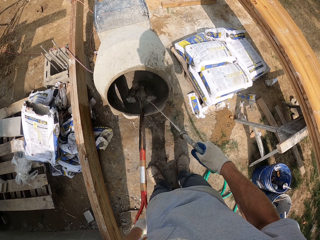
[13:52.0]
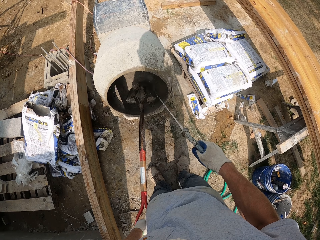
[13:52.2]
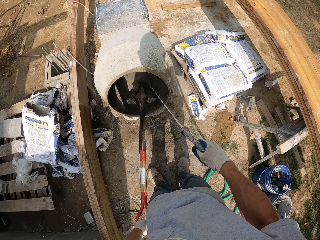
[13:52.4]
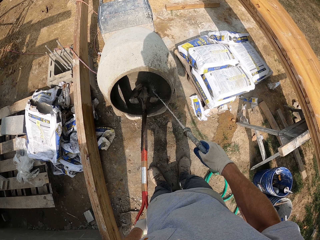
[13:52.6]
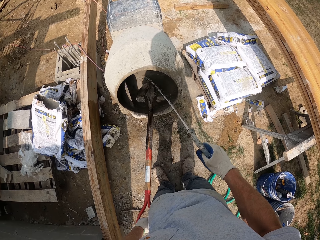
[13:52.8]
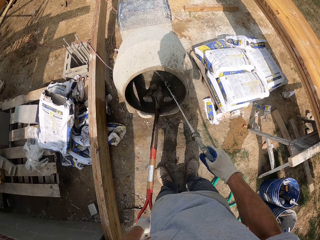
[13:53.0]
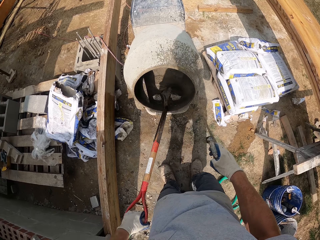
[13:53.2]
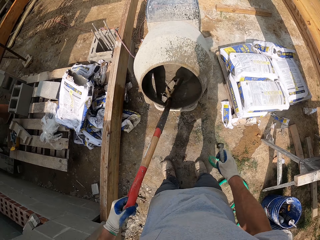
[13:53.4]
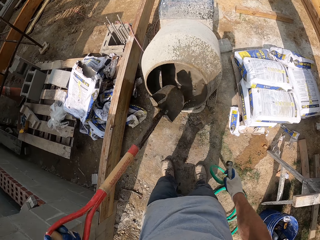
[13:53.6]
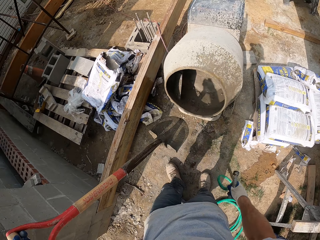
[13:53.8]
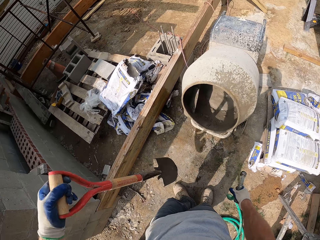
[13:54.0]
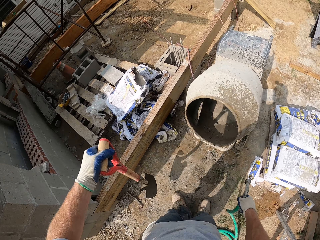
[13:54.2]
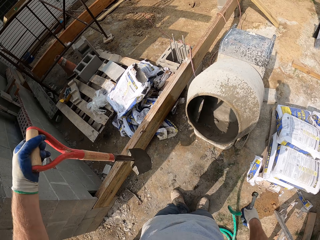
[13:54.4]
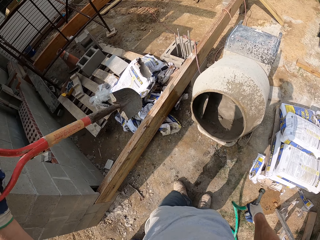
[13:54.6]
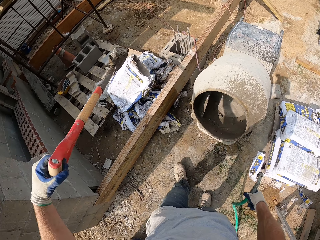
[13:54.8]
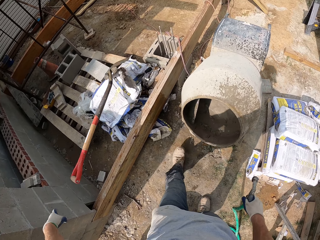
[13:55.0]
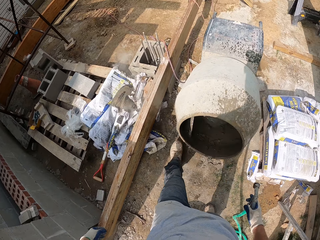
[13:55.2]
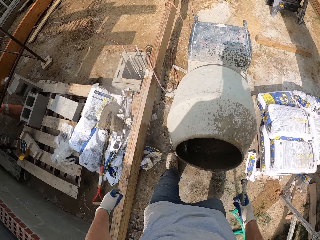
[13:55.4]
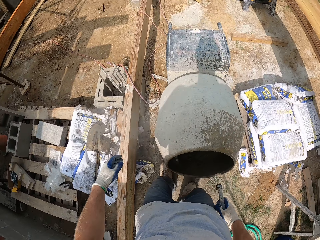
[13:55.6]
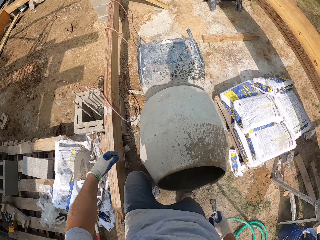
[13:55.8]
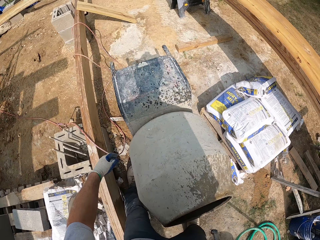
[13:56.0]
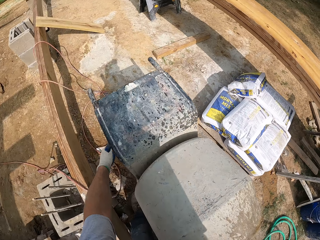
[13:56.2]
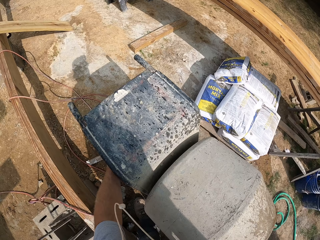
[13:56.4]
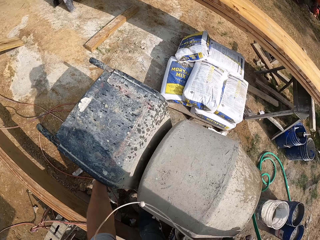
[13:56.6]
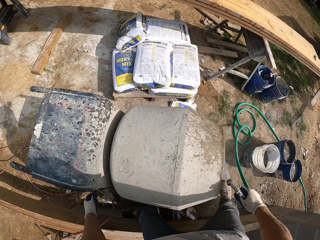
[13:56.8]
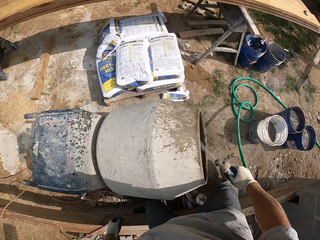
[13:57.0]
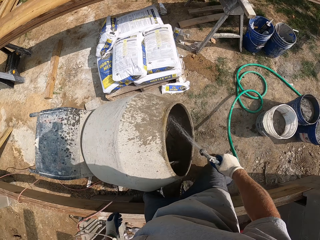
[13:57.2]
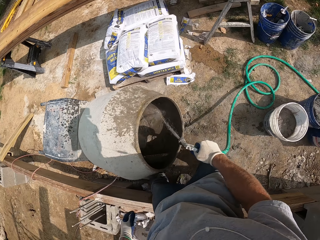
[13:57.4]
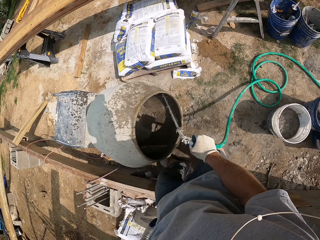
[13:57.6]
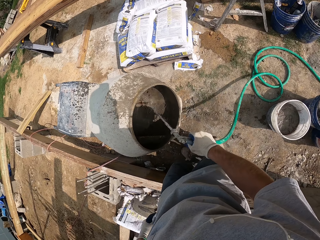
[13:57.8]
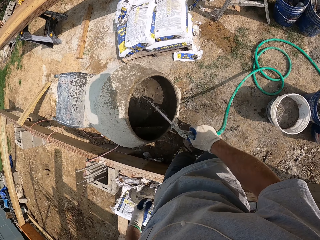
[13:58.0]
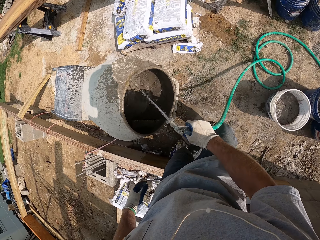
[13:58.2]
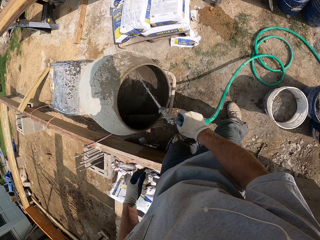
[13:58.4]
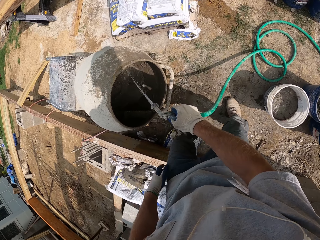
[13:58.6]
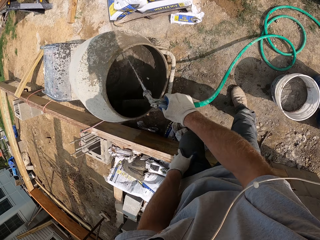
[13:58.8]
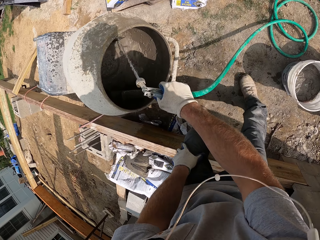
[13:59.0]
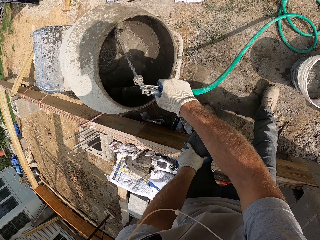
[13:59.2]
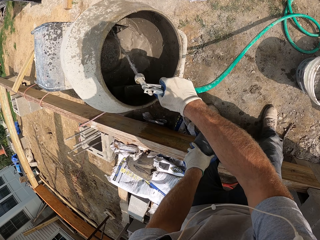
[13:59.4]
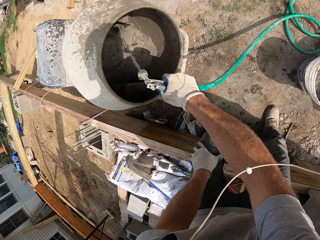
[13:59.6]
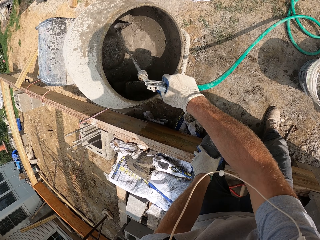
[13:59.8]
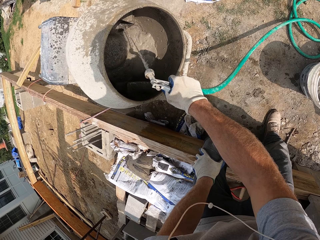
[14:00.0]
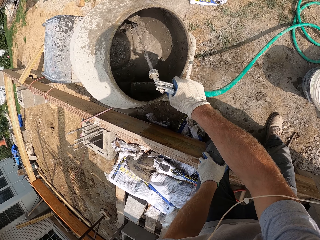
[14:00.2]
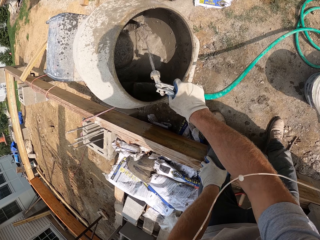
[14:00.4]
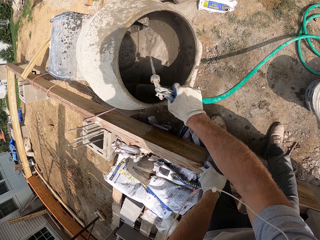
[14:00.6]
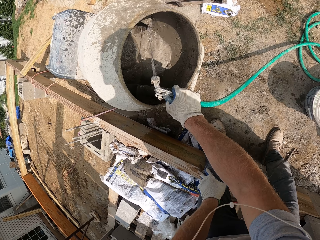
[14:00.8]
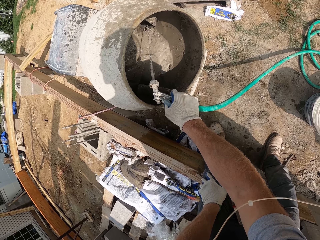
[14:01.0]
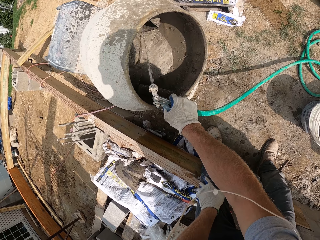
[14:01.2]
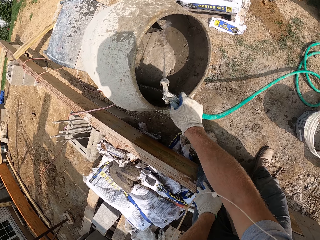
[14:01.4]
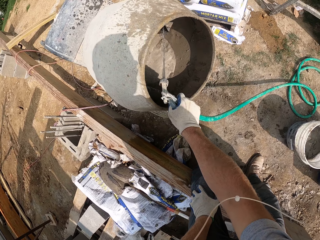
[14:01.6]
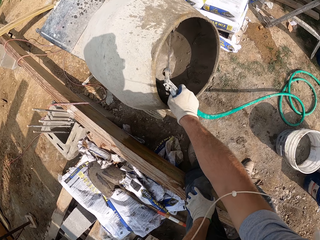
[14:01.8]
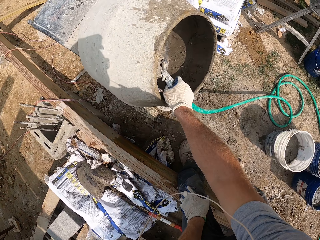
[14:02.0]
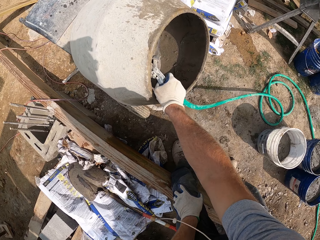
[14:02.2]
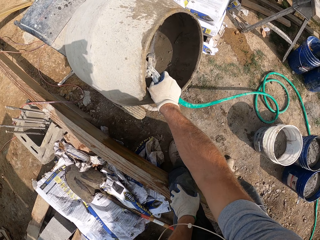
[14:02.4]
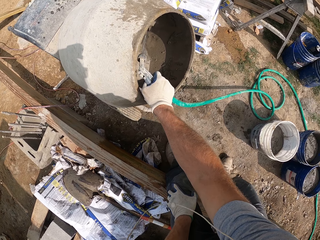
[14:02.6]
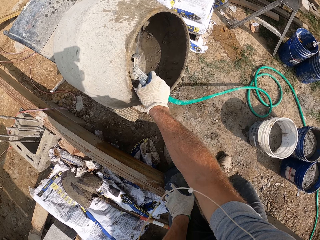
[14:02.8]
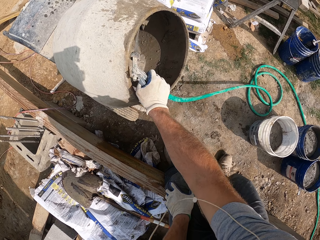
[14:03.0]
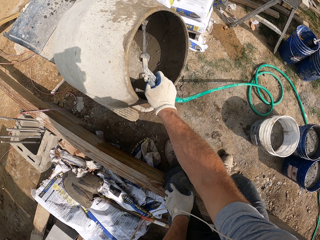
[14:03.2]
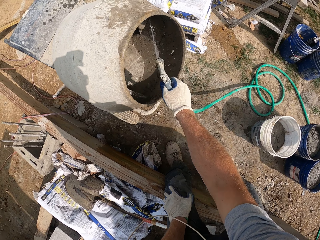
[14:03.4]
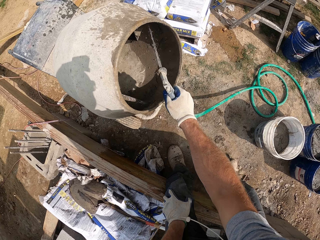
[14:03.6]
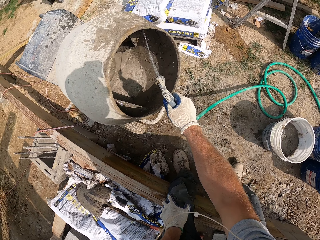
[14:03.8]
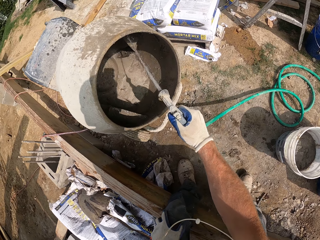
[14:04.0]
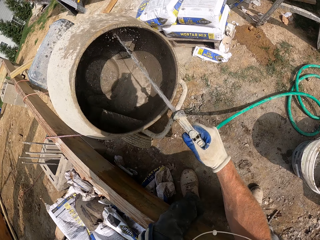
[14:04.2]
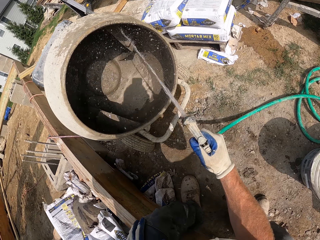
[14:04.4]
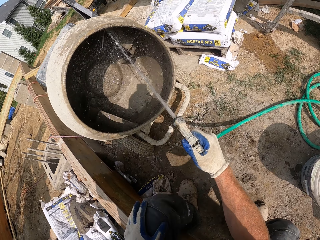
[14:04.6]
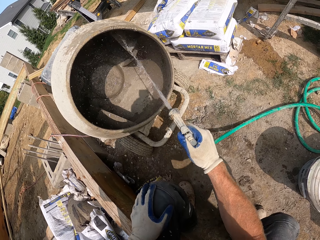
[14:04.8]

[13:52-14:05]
The camera wearer drops the shovel on some empty bag of cement. They touch the mortar mixer and pour water in the mortar mixer.

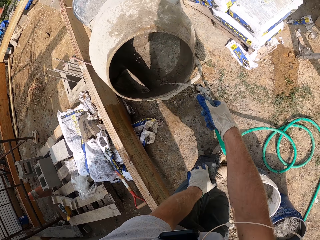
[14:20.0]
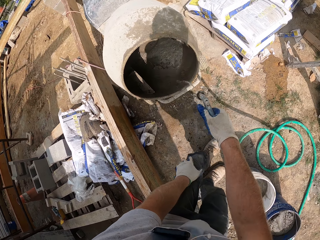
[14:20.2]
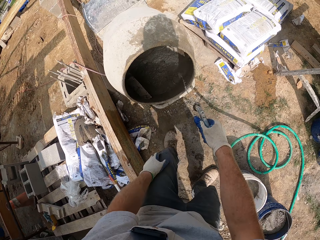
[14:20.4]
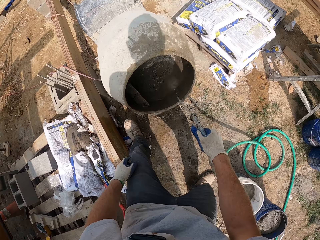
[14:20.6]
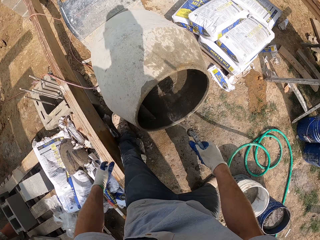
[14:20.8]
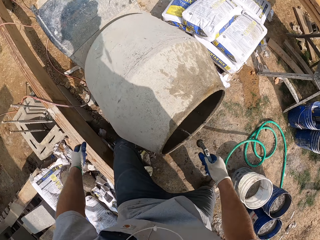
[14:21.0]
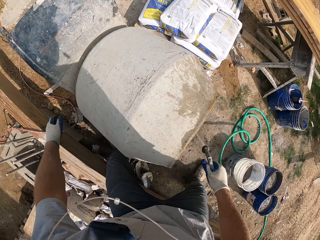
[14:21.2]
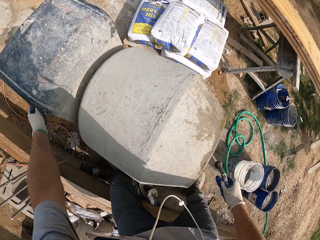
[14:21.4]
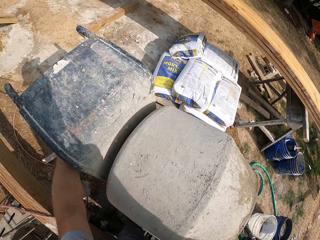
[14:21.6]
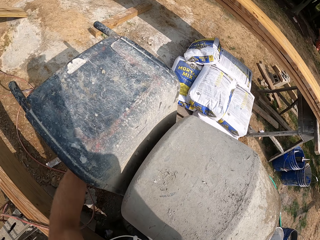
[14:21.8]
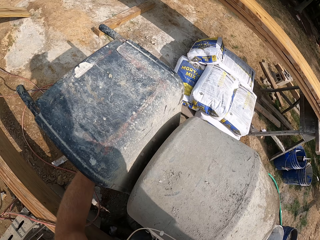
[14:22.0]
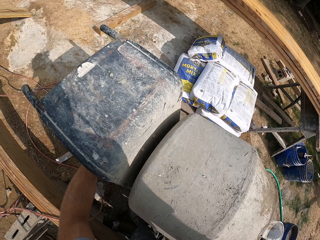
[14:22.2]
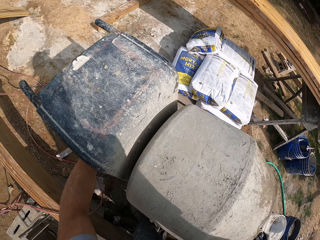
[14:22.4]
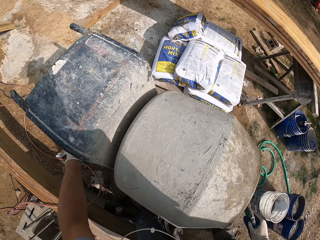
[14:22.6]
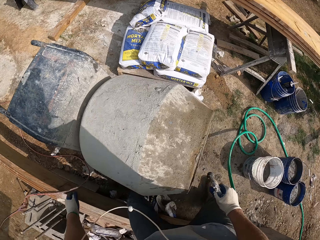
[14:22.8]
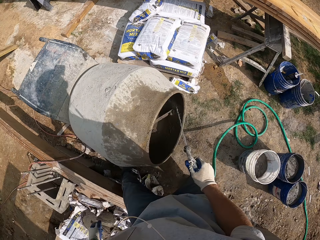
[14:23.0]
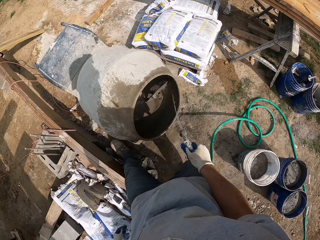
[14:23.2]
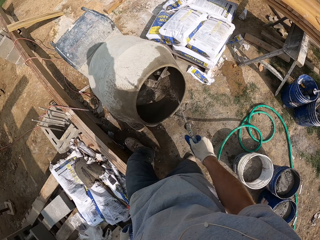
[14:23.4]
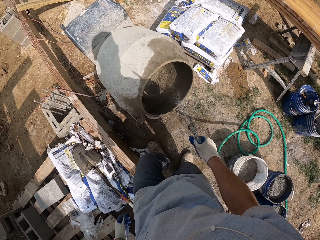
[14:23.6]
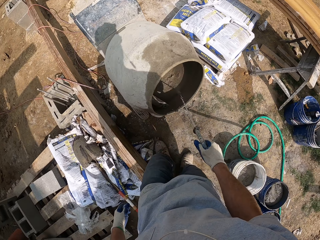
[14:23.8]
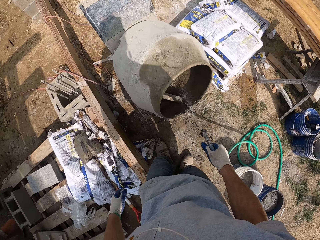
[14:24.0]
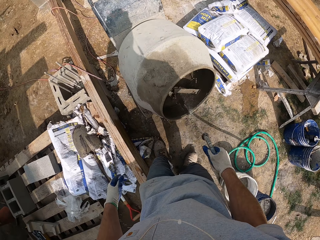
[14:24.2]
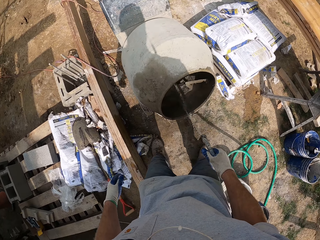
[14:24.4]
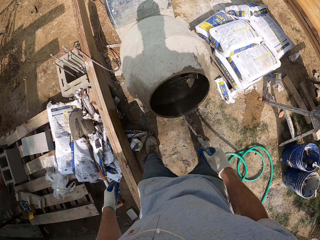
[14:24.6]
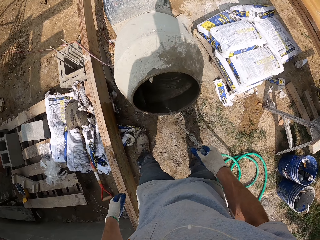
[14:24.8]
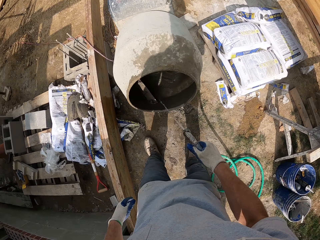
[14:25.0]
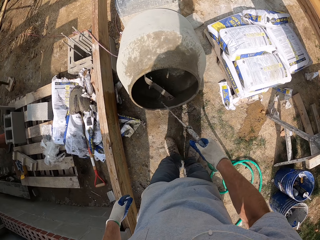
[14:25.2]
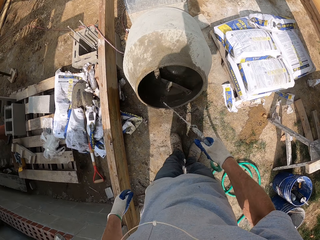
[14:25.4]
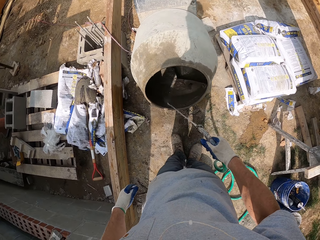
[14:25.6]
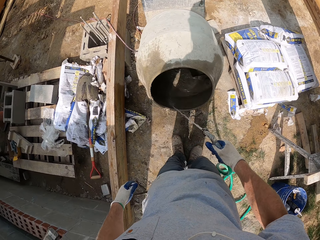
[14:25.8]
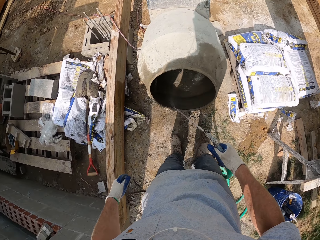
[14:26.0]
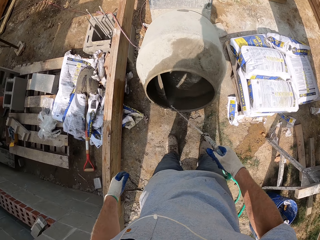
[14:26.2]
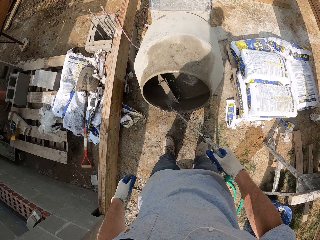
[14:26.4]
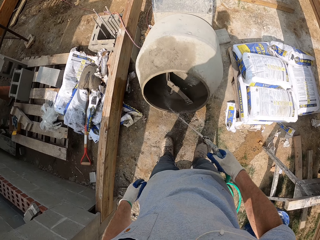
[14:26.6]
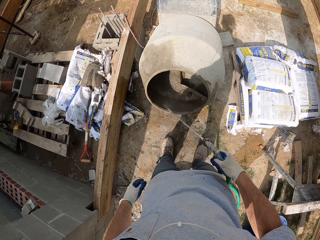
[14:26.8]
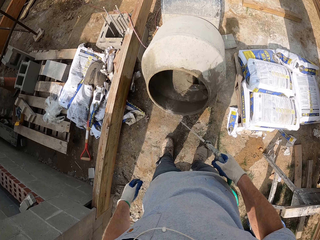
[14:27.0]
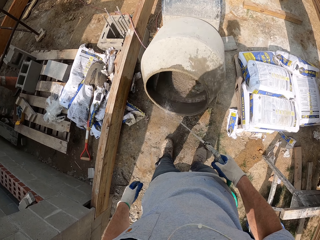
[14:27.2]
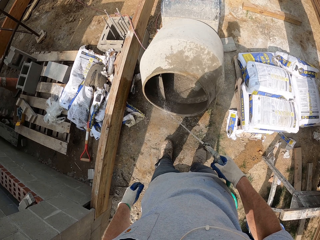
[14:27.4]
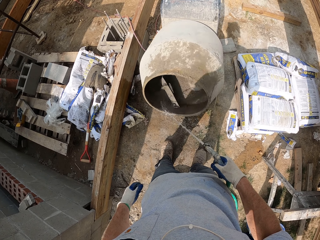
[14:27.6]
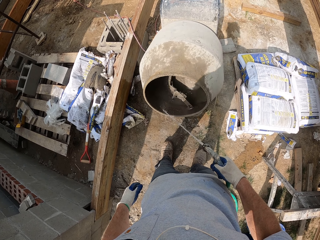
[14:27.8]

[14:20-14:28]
The camera wearer turns on the mortar mixer. They pour water in the mortar mixer.
